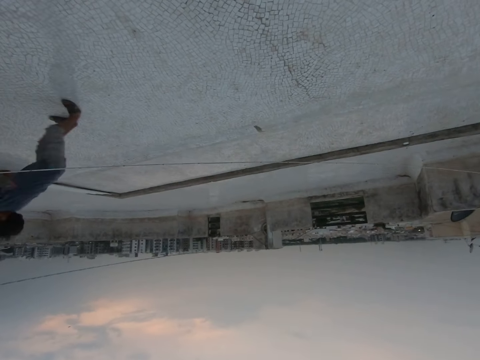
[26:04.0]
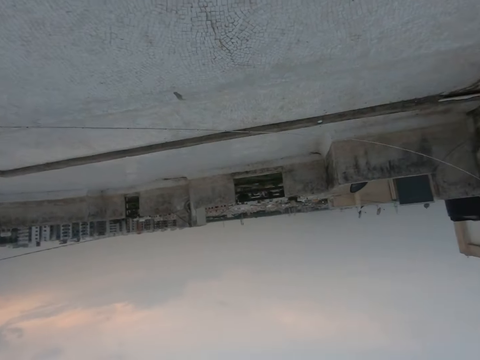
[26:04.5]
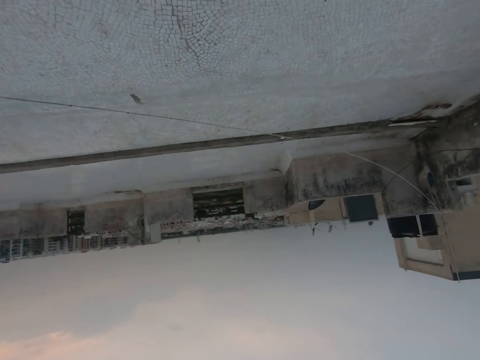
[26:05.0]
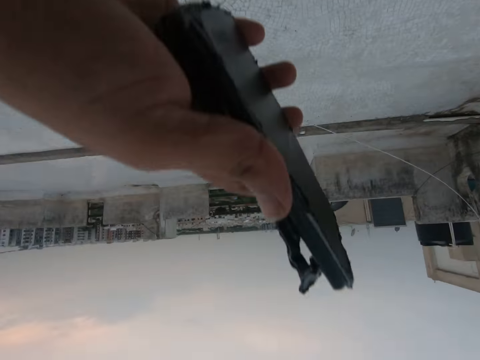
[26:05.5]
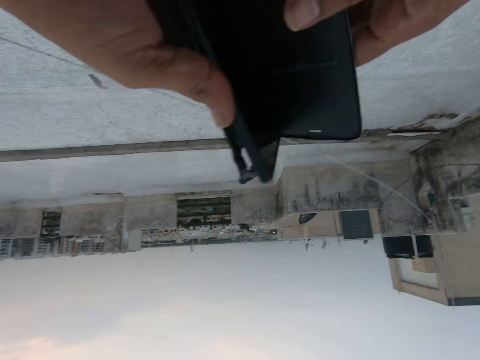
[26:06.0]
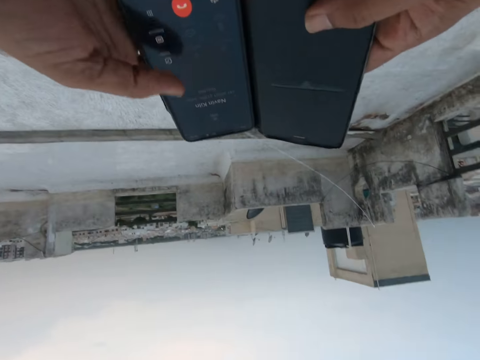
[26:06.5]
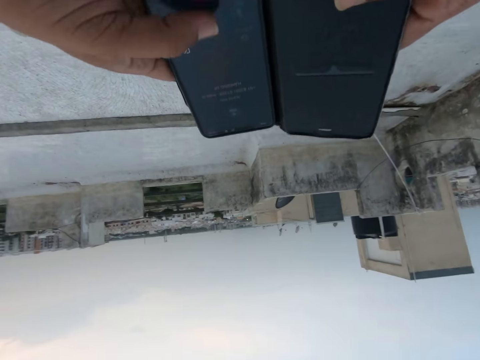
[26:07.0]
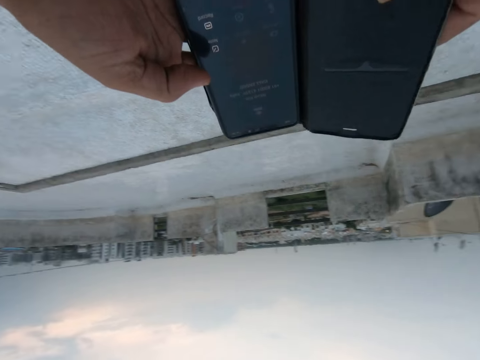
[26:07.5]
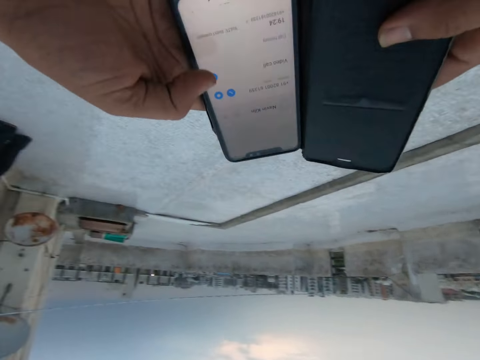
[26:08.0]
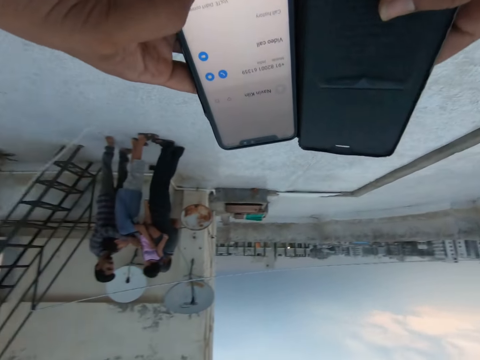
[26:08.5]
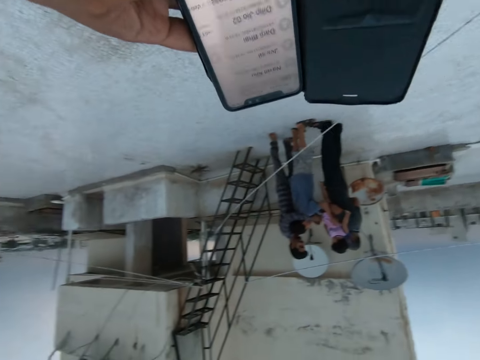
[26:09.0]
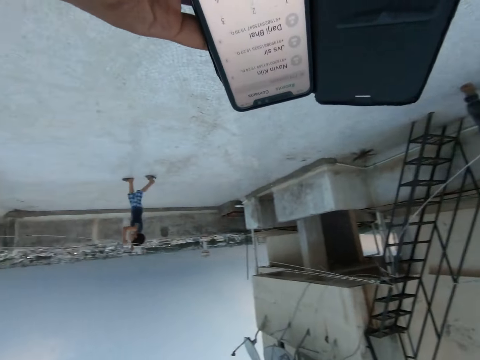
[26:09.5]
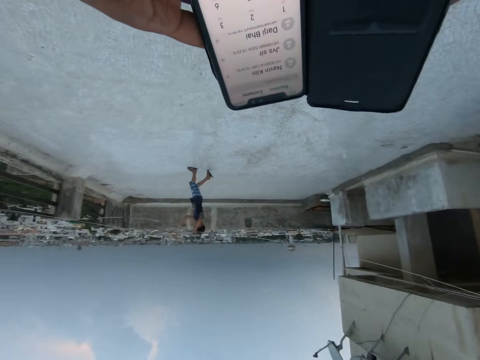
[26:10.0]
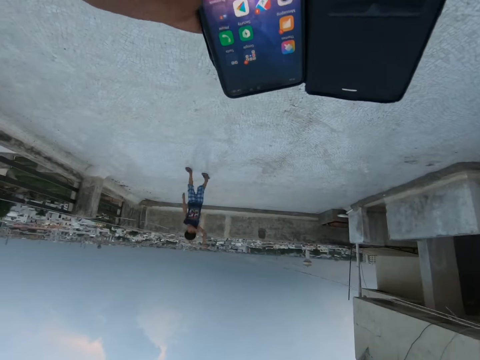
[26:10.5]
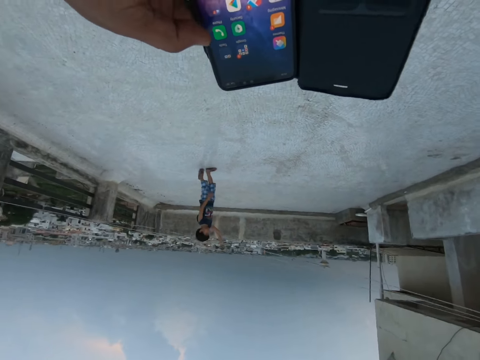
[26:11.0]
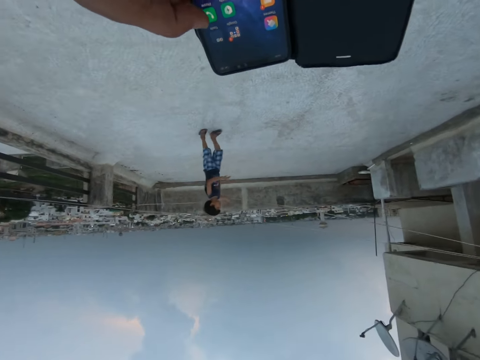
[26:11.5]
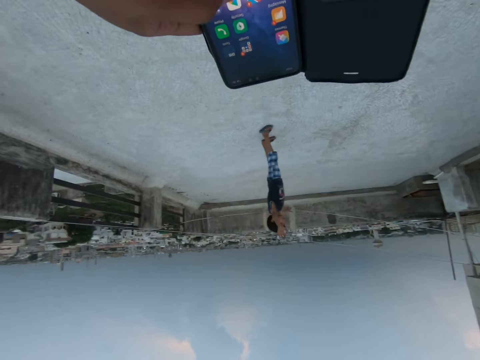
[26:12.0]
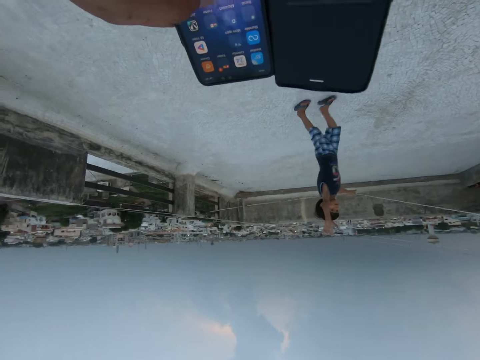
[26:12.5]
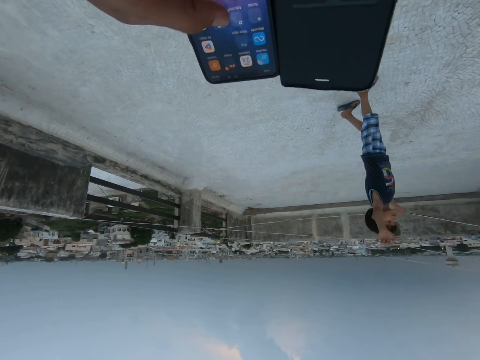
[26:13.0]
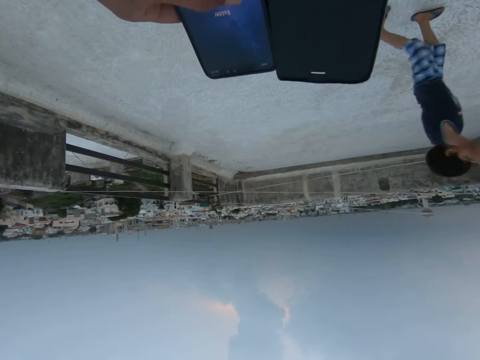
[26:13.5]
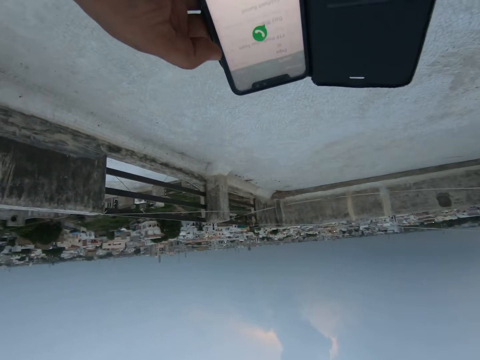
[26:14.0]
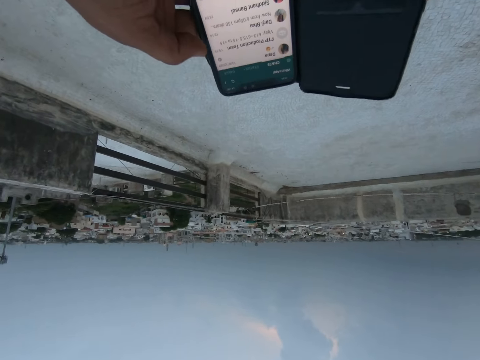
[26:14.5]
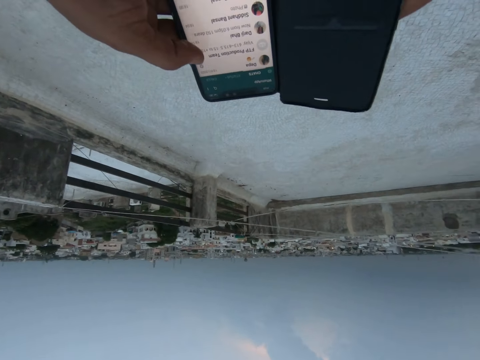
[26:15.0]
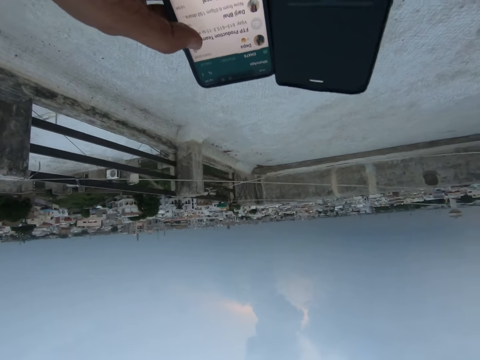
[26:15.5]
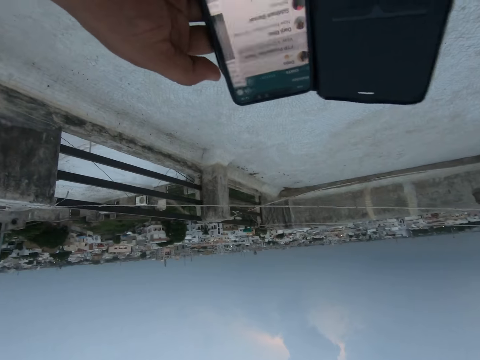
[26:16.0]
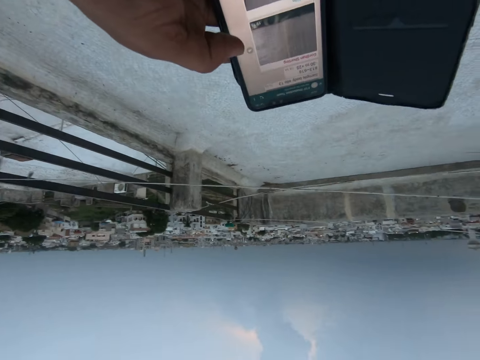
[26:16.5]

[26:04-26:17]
The camera wearer moves a hand. He holds the phone with both hands. He looks at the phone. He presses the phone with his right hand. He uses the phone. A boy holds a rope with both hands.

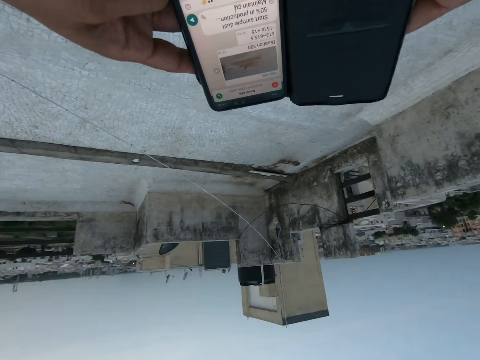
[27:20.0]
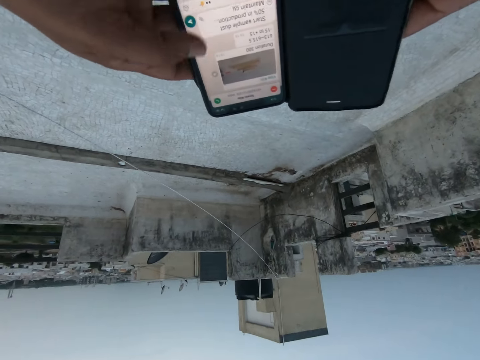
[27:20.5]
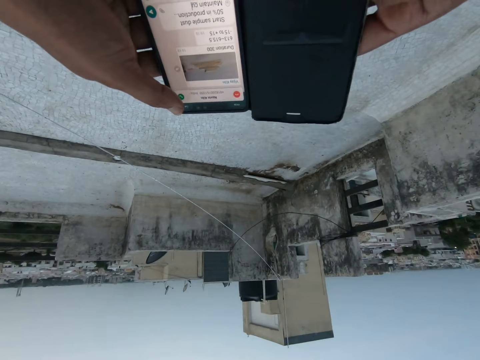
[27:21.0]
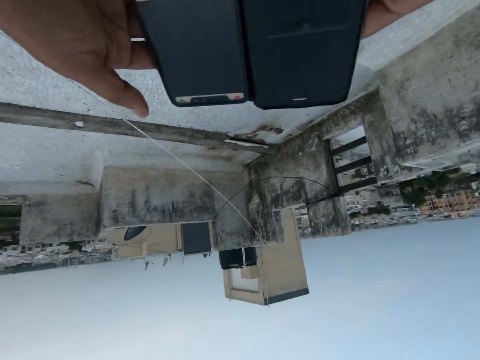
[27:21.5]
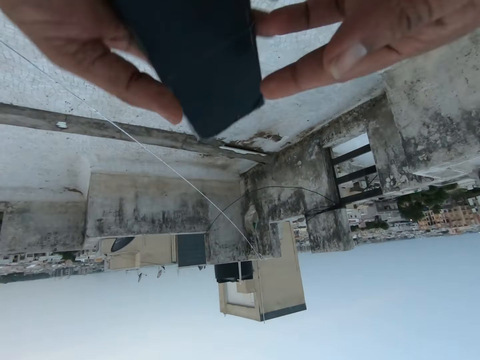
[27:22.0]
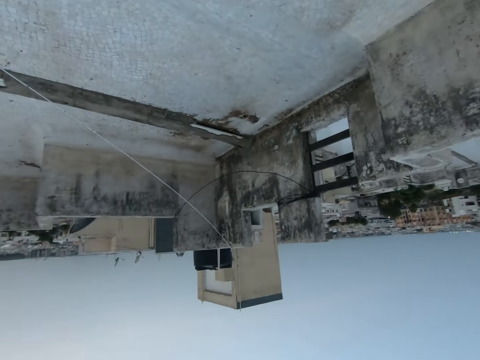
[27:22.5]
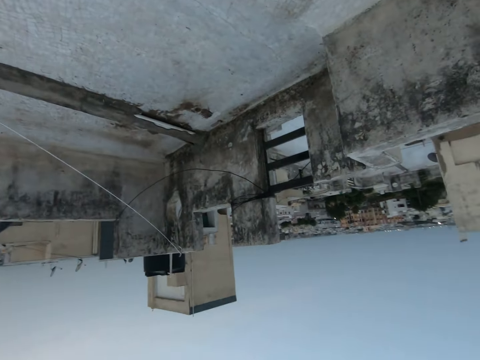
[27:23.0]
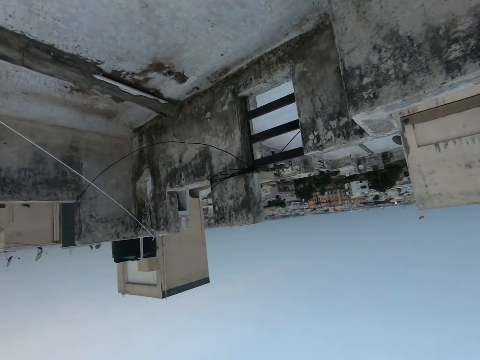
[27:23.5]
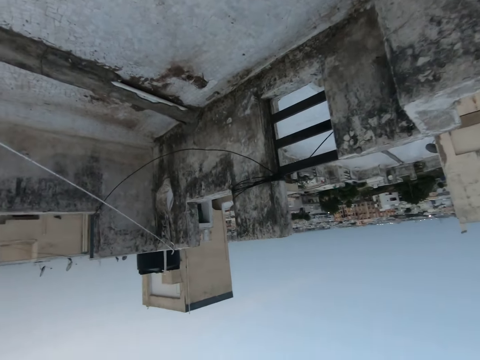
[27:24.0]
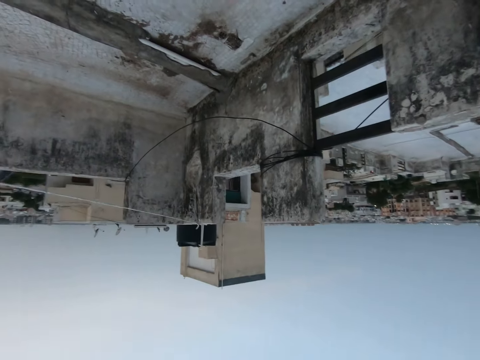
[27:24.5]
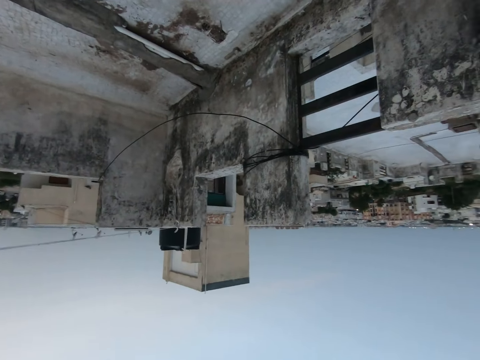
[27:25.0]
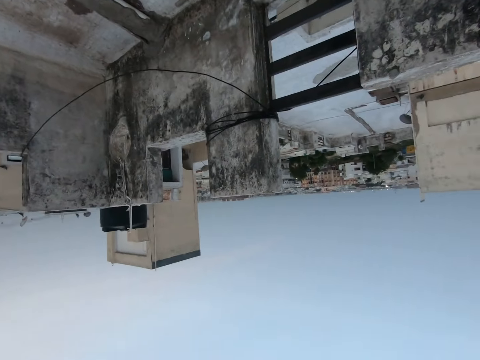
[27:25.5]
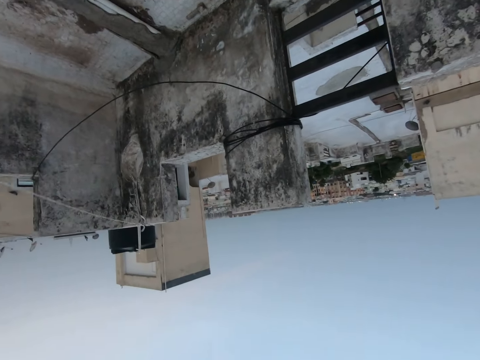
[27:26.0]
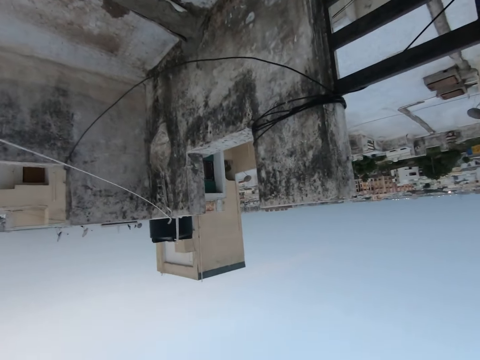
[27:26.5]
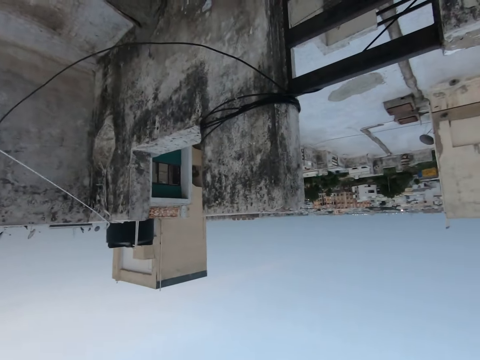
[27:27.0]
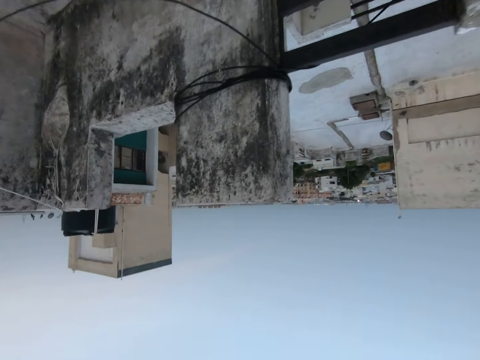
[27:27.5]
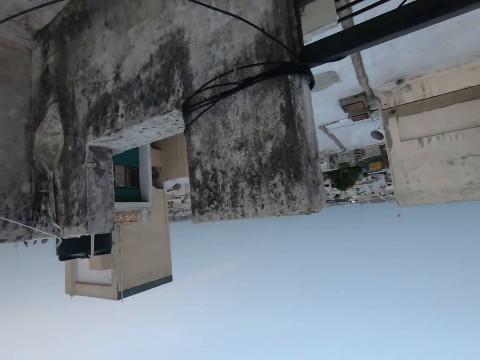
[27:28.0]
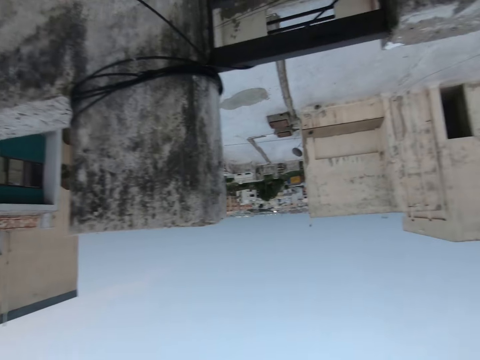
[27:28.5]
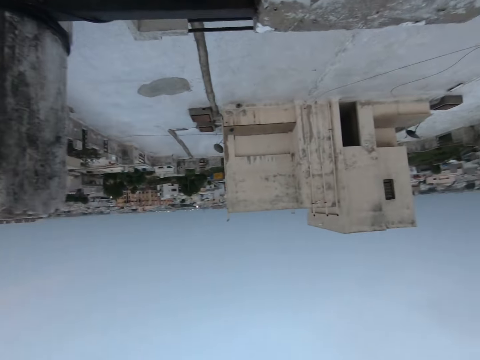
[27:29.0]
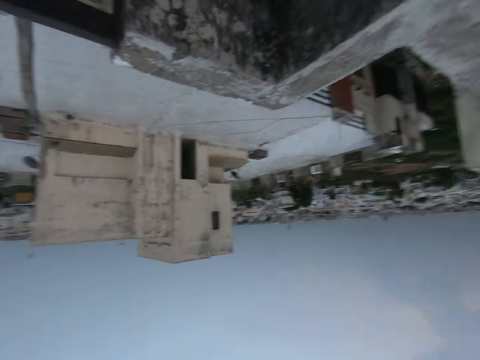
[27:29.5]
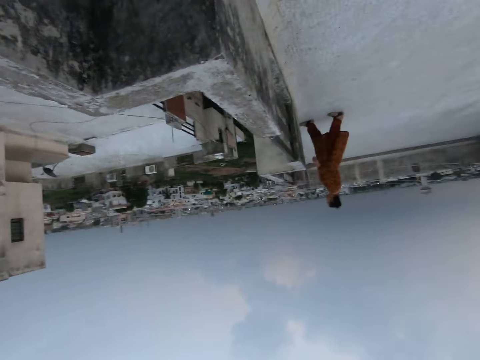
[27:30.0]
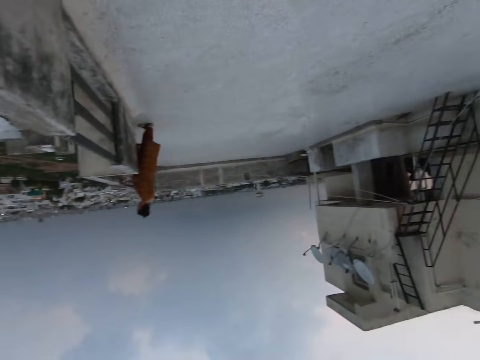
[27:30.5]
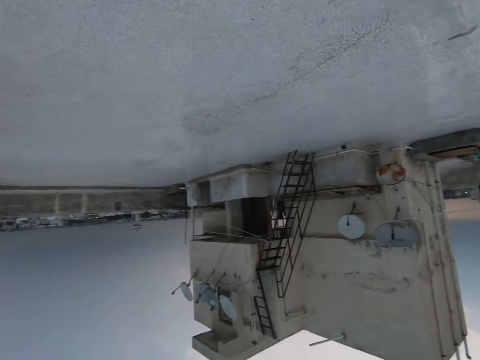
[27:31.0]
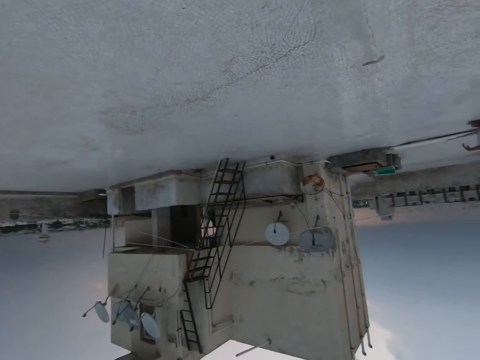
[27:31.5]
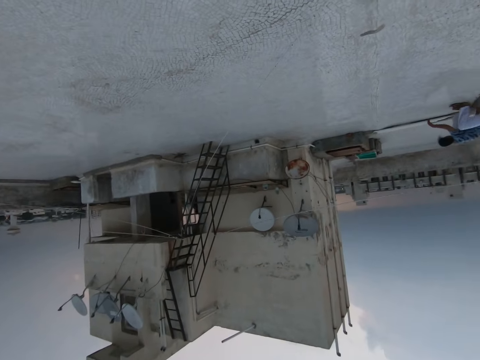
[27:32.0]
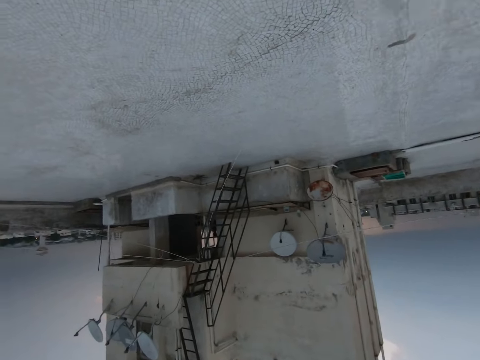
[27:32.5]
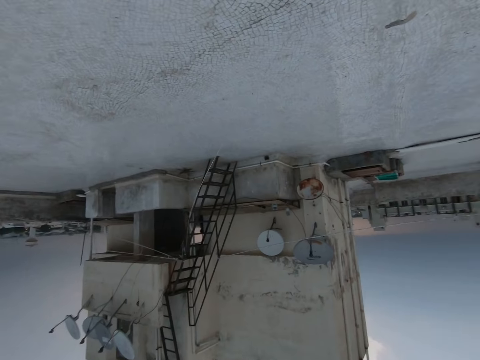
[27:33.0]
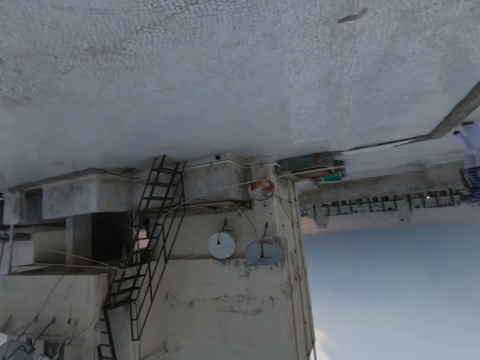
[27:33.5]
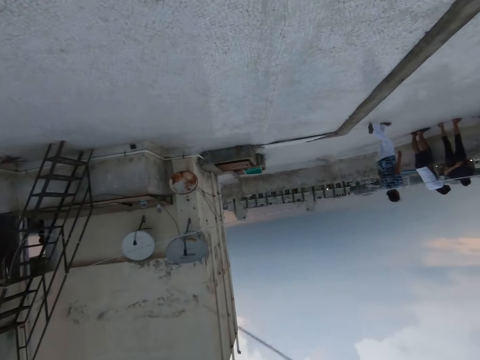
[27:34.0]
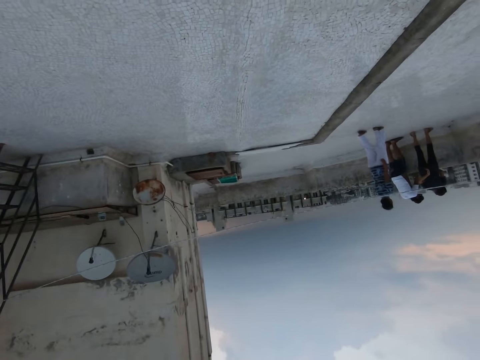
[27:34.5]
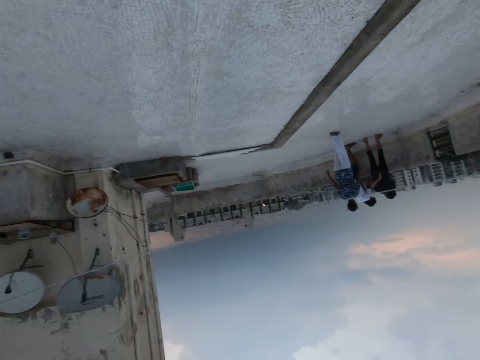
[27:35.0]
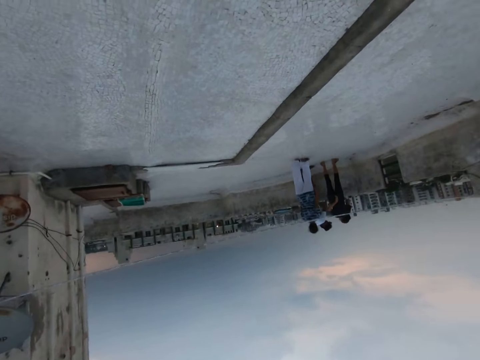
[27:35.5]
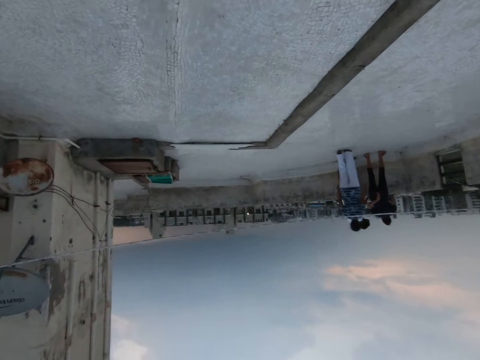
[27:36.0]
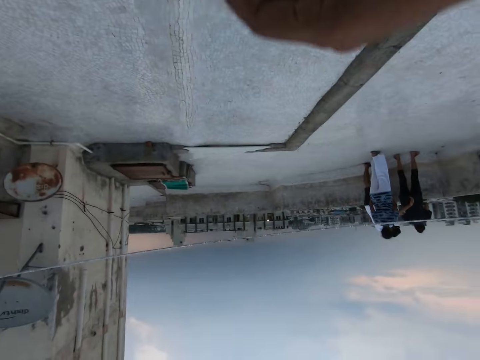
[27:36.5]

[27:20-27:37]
The camera wearer operates a phone. He flips the phone case. He lifts the phone. He walks forward. He converses on the phone. He walks forward. He looks around the rooftop. He lowers his hand. He moves the right hand. He lifts a wire. He walks forward.
